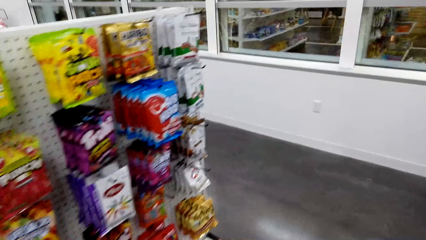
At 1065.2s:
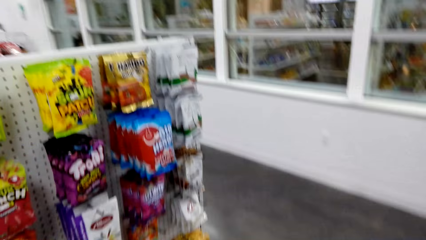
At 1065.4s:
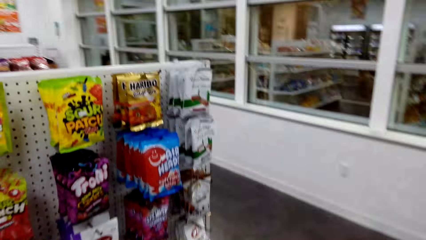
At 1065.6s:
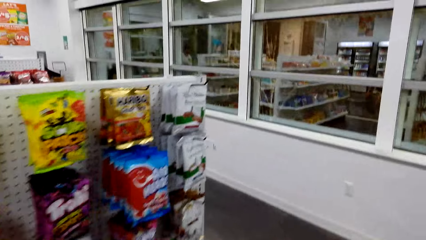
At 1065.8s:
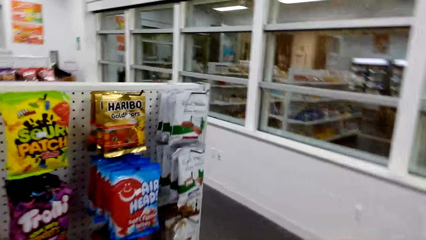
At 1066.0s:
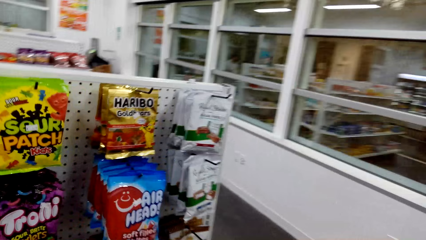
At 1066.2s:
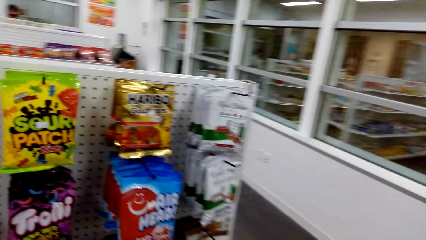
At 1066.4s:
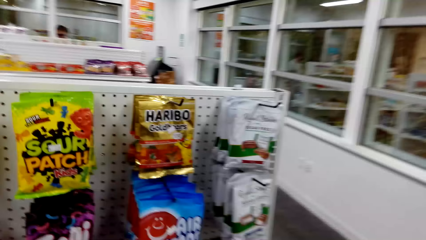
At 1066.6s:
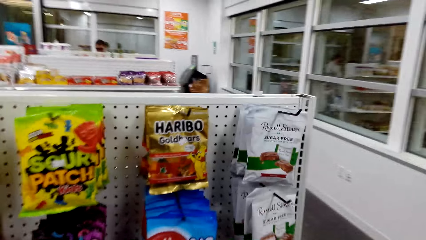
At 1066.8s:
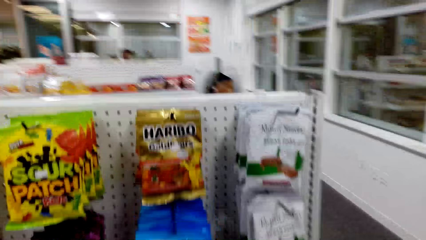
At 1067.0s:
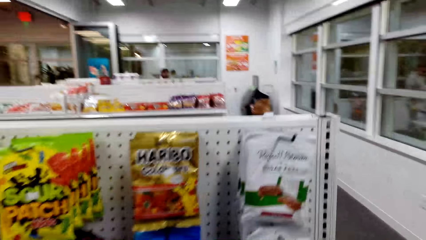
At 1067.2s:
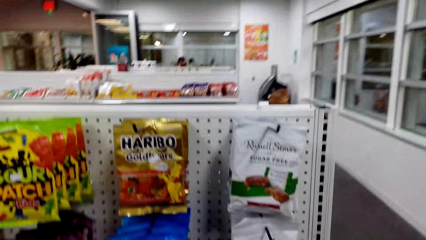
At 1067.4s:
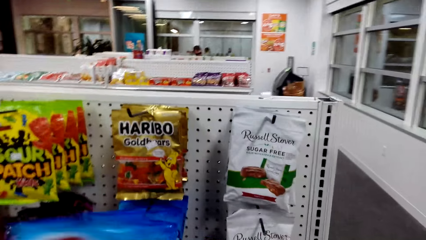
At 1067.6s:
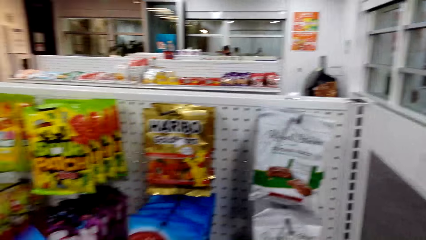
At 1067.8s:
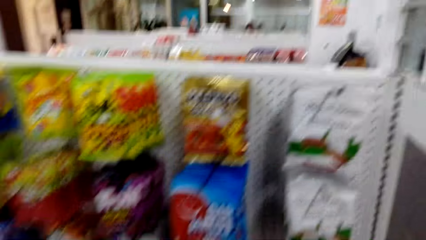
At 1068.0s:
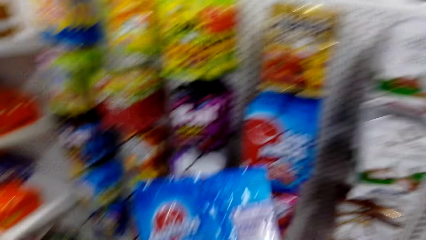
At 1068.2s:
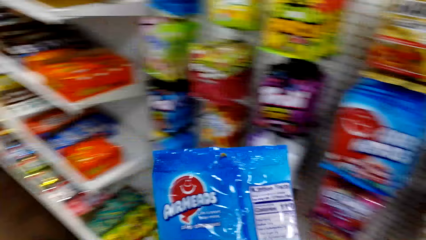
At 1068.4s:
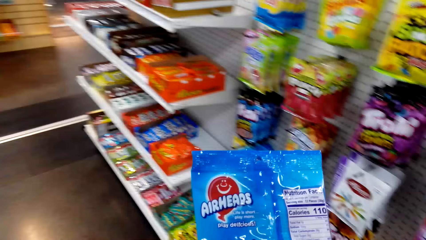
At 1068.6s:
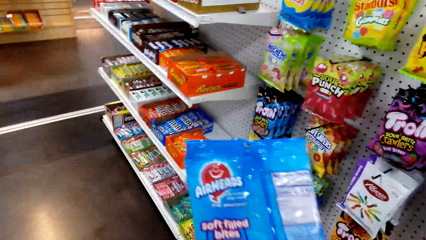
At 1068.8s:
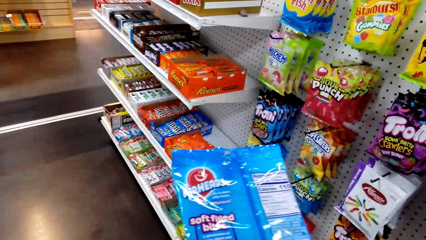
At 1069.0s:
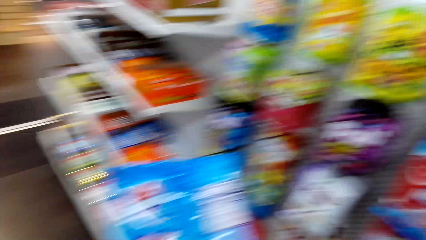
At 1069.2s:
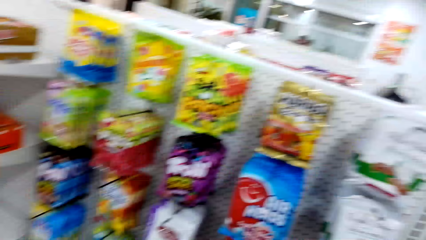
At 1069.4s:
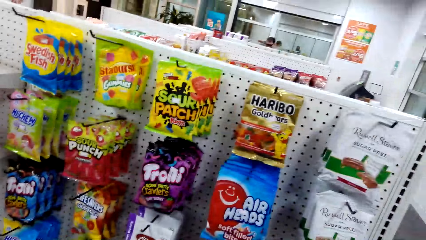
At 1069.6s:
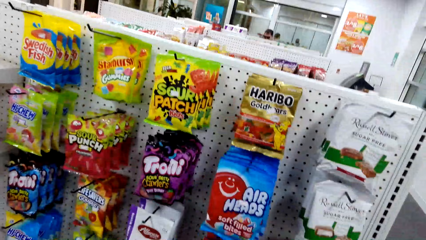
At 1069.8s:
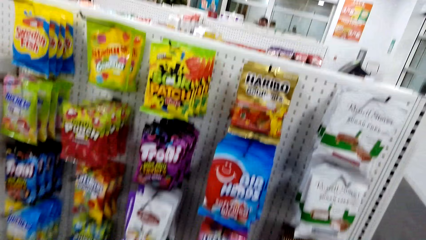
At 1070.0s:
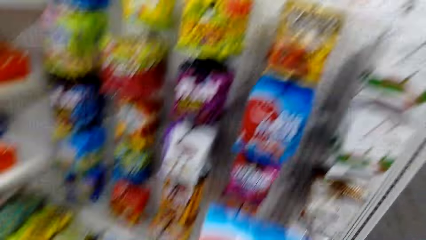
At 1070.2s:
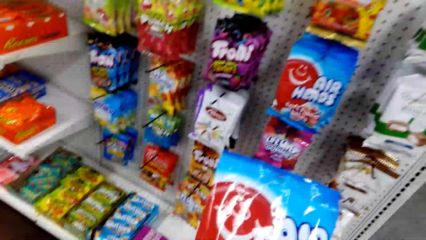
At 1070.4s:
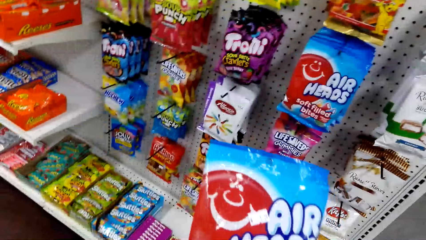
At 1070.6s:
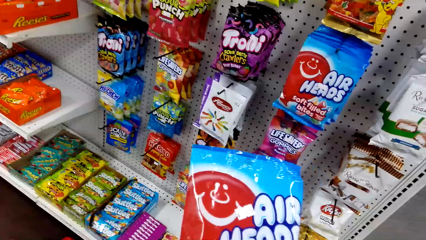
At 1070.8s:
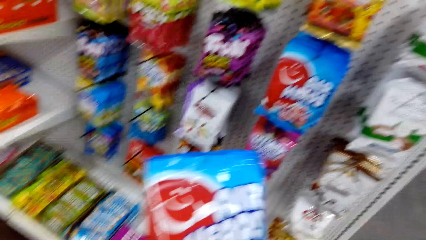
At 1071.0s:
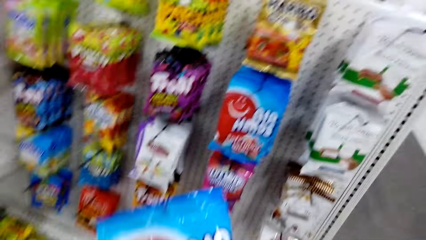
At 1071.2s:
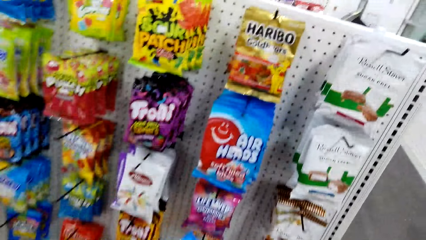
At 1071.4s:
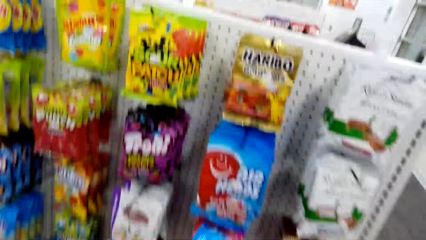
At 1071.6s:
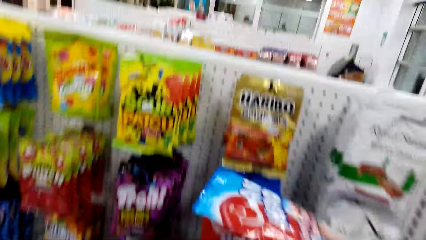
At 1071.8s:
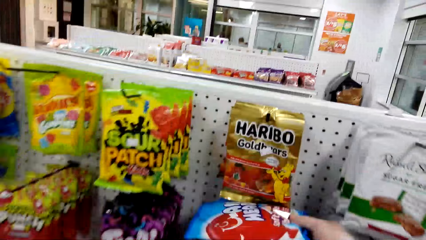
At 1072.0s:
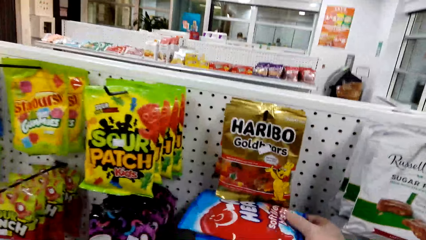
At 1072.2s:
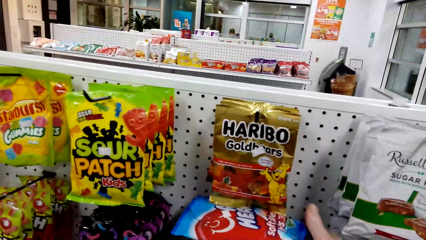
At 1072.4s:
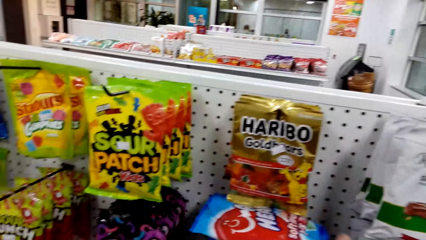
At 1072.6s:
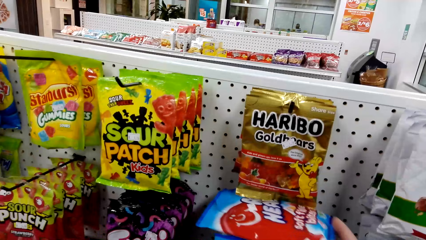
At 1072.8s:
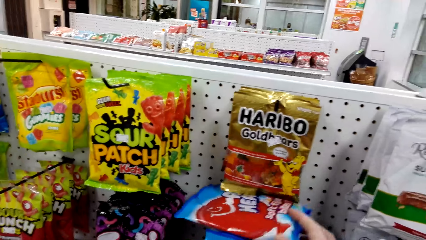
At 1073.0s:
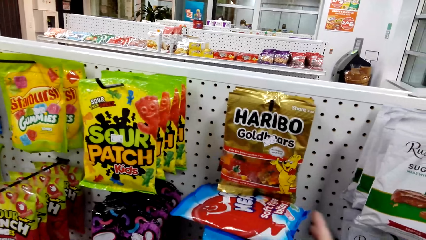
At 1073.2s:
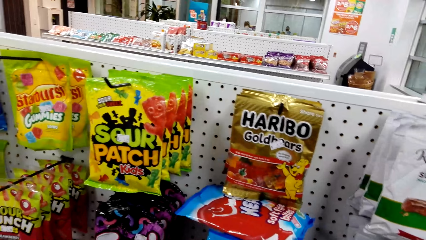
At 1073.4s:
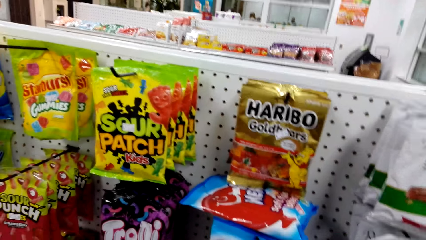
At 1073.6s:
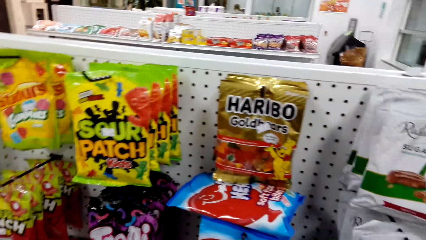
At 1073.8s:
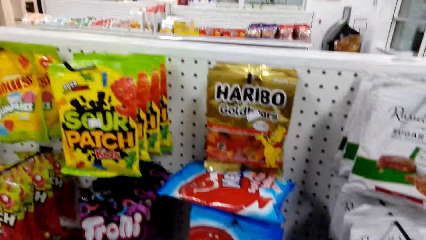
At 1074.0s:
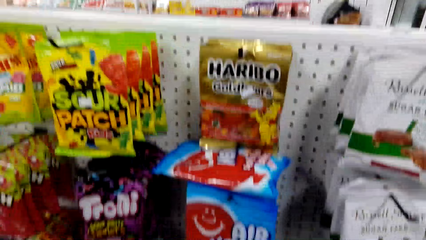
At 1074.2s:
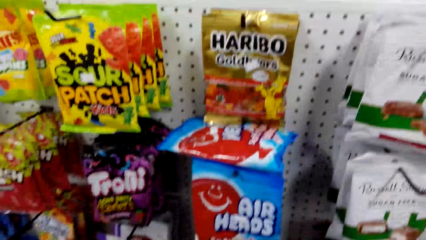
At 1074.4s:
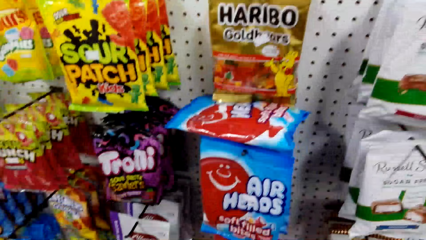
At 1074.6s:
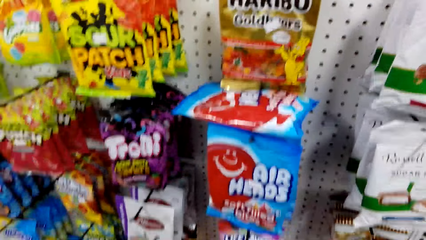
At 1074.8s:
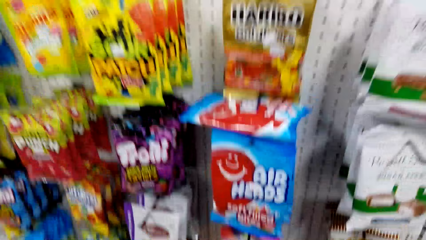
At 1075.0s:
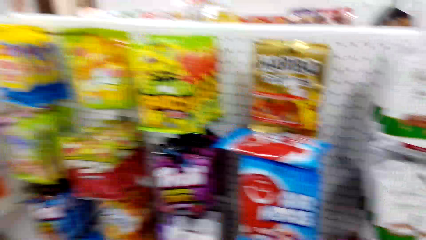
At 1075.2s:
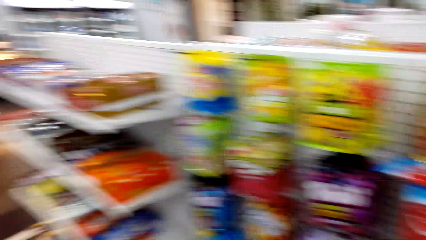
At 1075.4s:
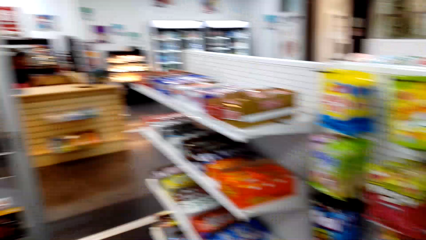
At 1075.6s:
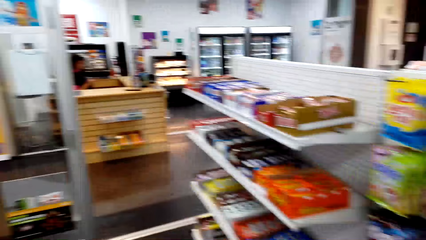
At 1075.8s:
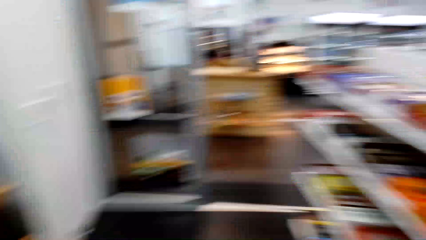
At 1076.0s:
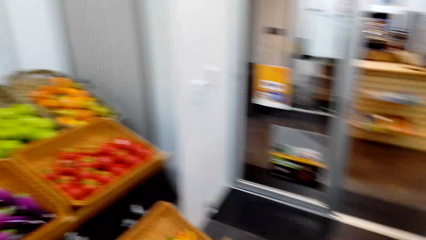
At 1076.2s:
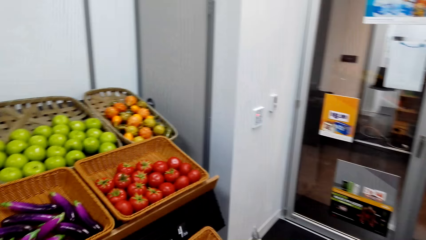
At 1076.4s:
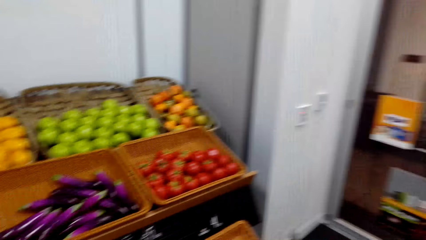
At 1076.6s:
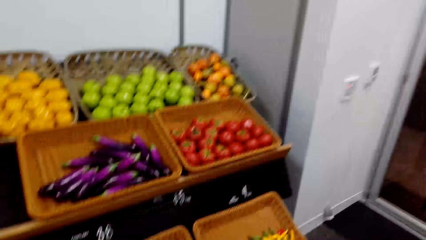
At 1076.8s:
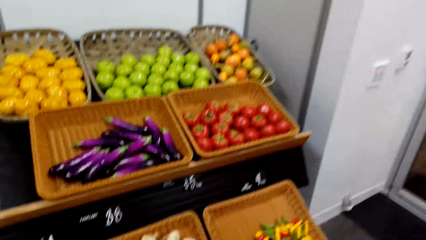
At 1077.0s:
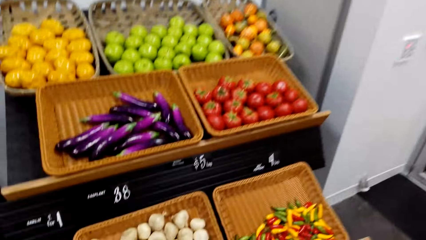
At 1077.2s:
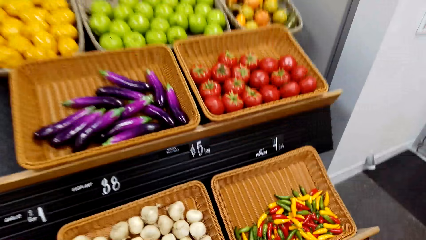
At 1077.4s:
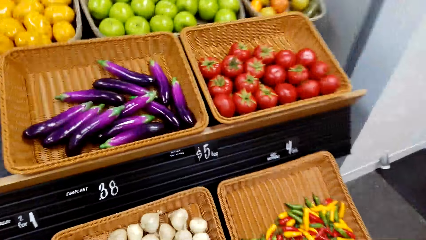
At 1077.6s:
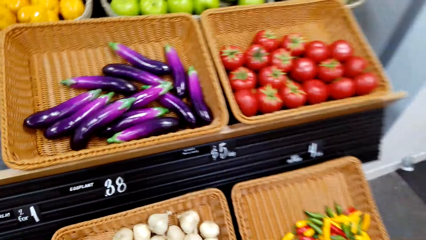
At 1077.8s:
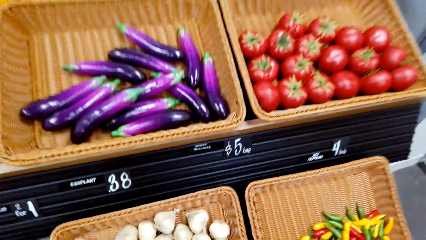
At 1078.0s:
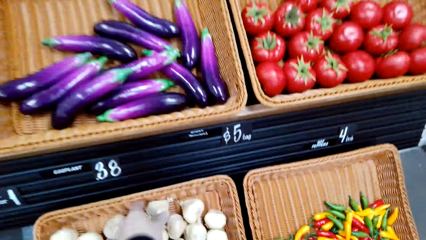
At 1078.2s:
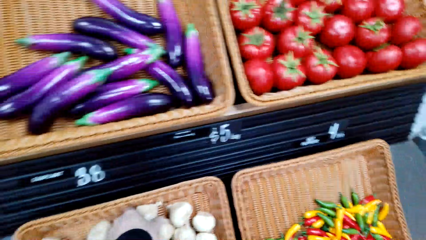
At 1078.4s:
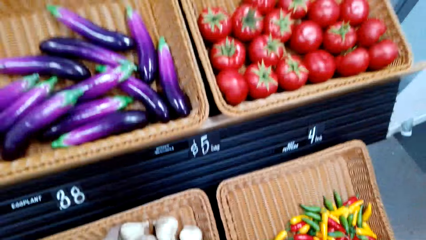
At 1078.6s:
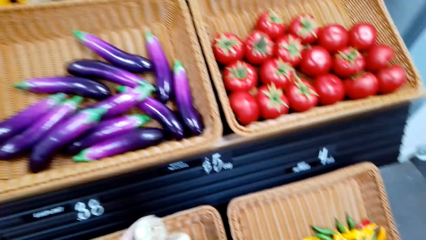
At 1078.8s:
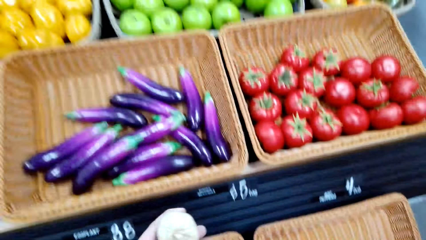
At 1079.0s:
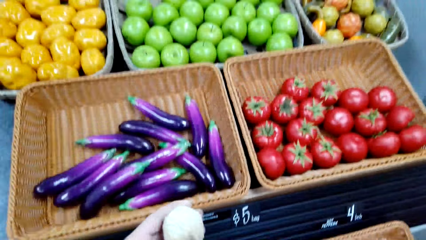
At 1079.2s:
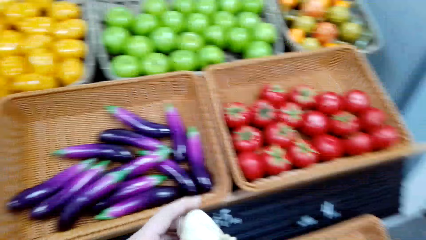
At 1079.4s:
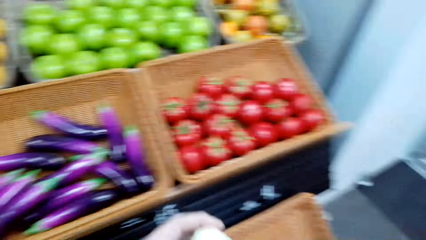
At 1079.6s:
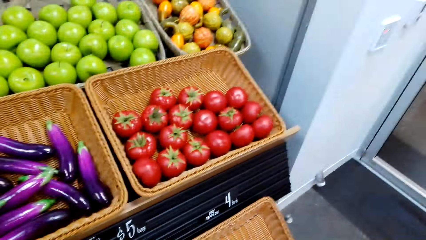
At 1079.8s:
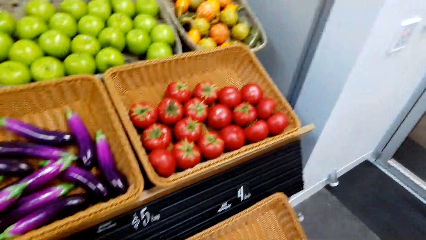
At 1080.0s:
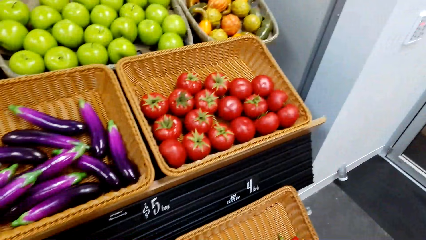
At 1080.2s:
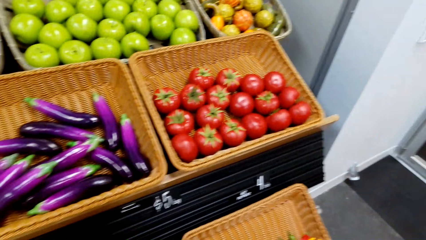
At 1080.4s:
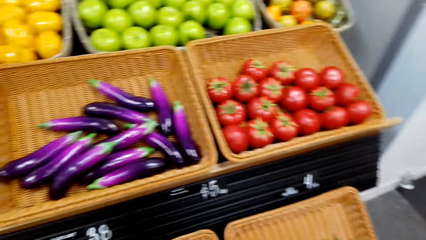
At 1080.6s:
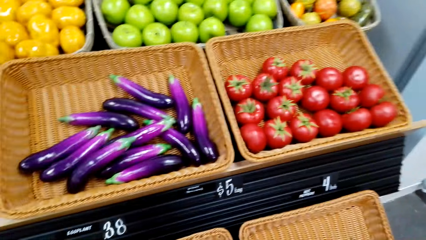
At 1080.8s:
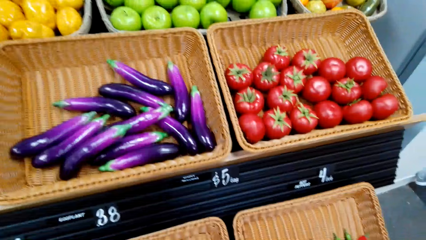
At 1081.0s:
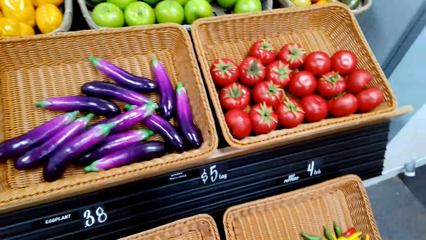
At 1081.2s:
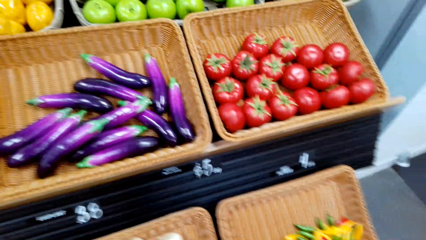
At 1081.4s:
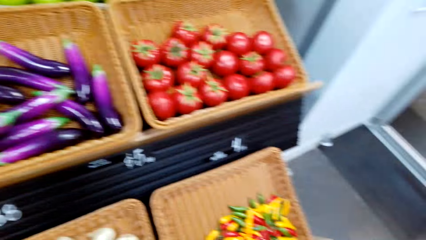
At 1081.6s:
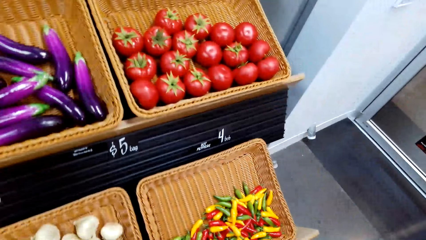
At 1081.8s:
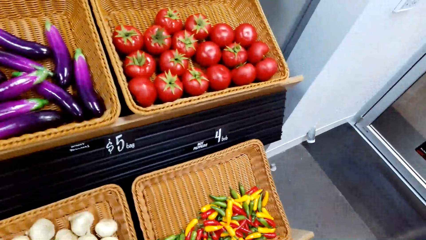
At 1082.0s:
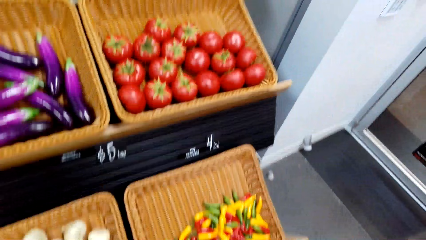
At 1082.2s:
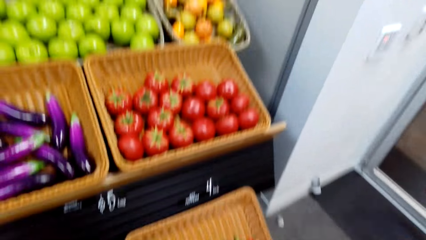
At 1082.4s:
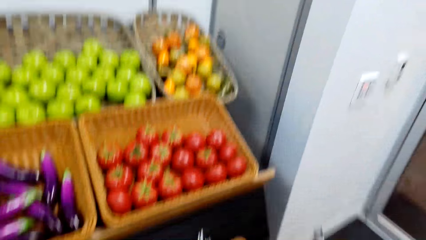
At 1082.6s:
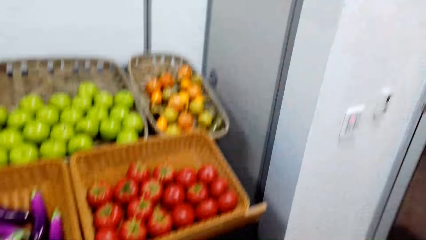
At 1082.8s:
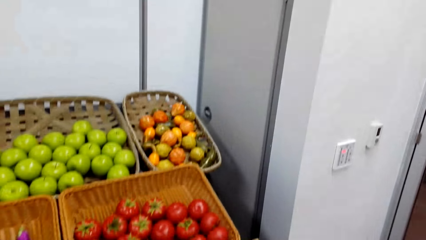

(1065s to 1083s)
The camera wearer picks up Airheads. They stare at the Airheads. They hold the snacks. They place the Airheads on other Airheads. They align the Airheads. They turn around. They pick up garlic. They stare at the garlic. They look around. They look at the vegetables.
